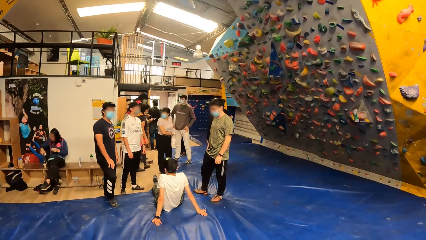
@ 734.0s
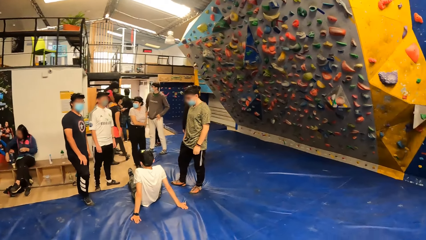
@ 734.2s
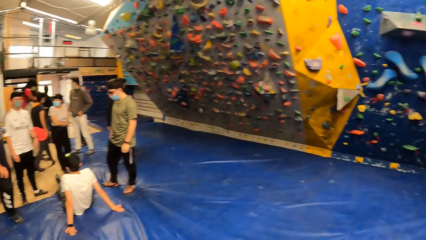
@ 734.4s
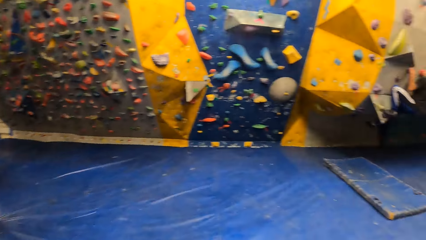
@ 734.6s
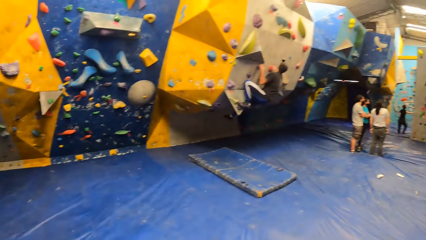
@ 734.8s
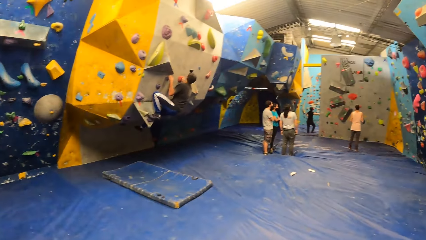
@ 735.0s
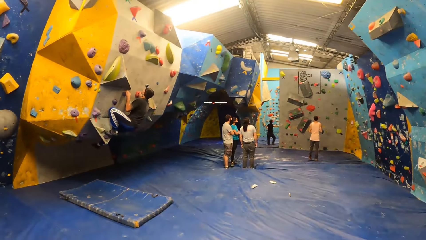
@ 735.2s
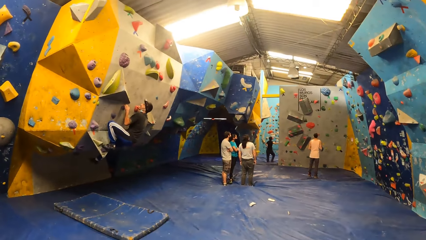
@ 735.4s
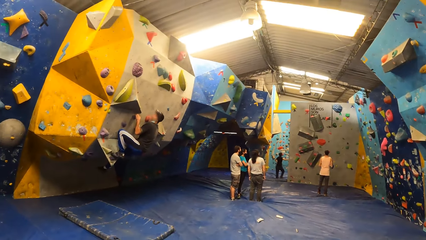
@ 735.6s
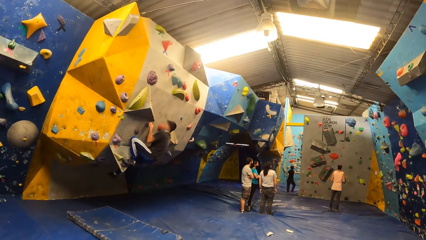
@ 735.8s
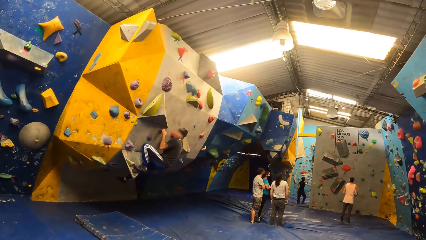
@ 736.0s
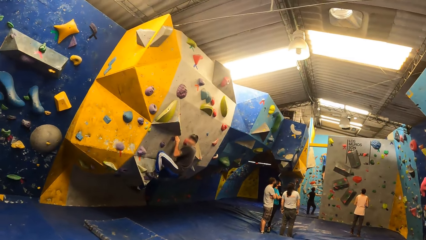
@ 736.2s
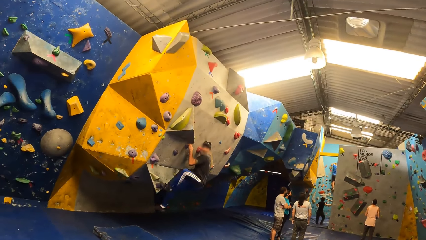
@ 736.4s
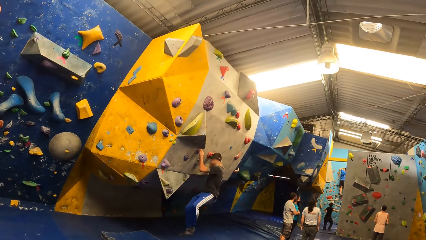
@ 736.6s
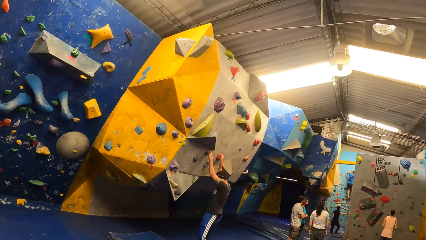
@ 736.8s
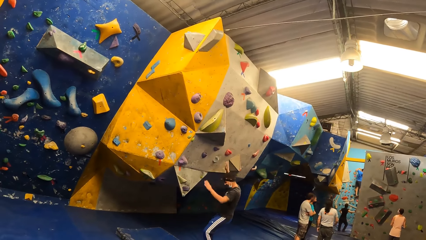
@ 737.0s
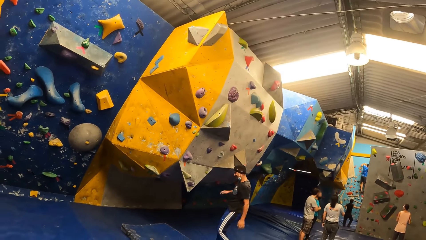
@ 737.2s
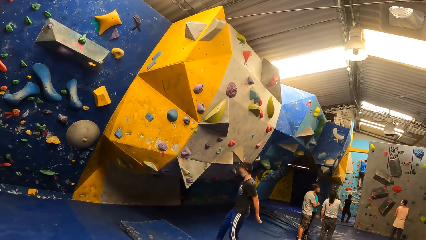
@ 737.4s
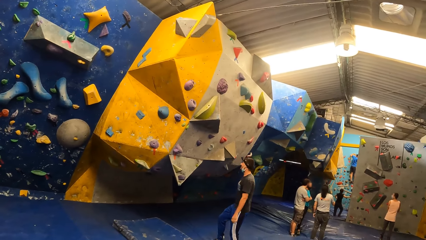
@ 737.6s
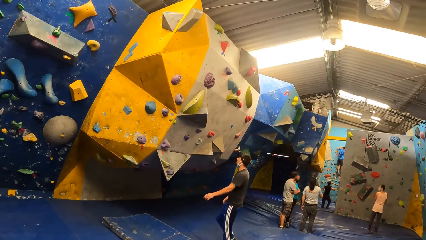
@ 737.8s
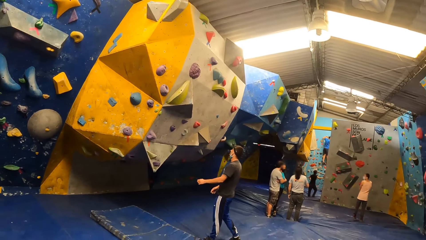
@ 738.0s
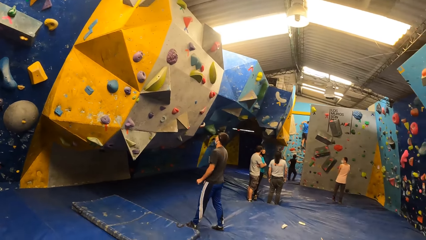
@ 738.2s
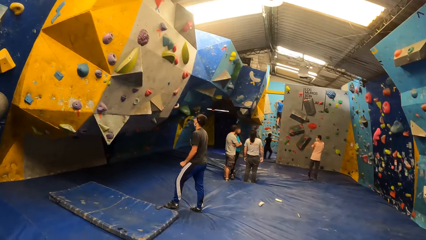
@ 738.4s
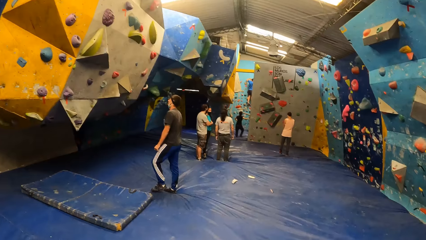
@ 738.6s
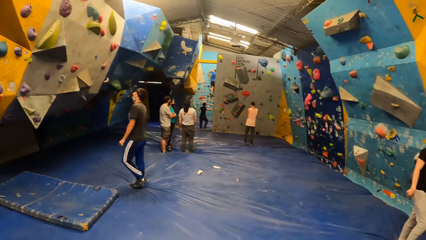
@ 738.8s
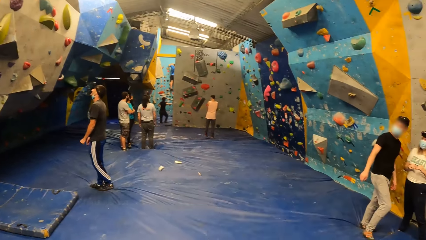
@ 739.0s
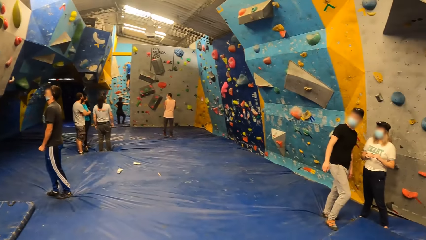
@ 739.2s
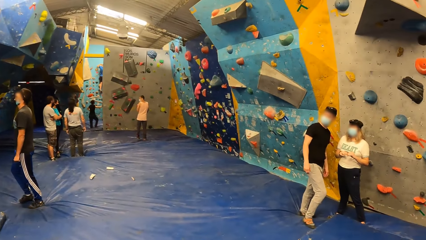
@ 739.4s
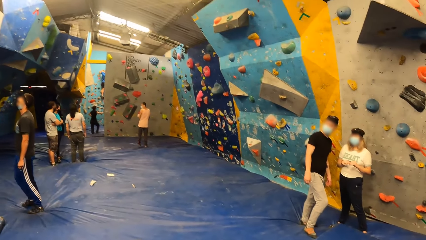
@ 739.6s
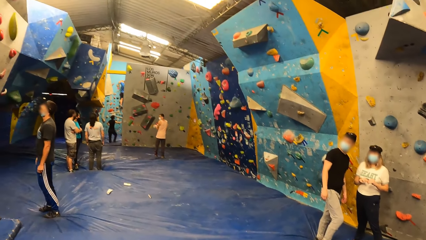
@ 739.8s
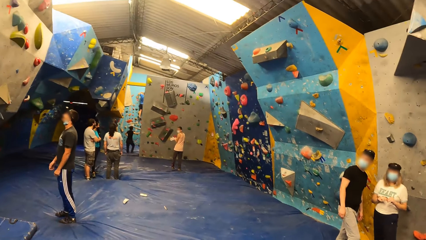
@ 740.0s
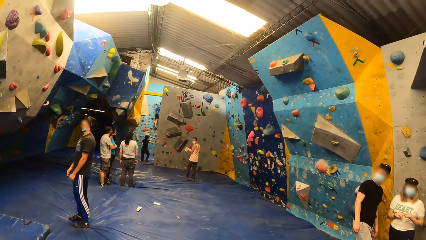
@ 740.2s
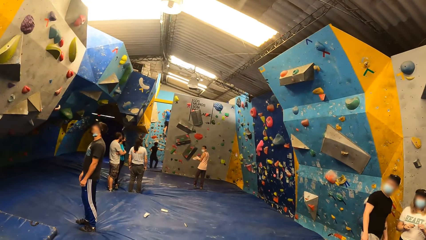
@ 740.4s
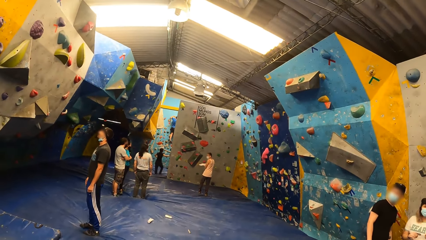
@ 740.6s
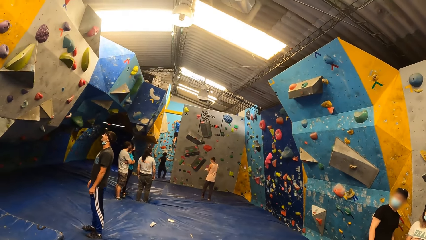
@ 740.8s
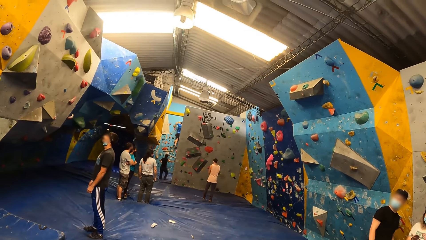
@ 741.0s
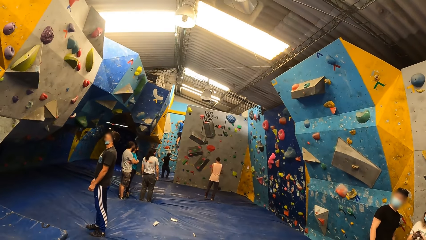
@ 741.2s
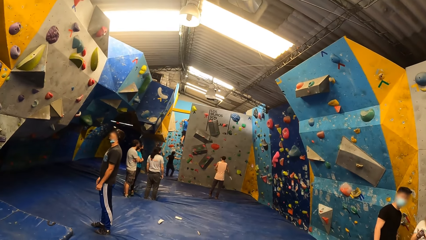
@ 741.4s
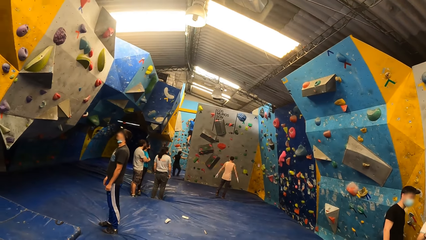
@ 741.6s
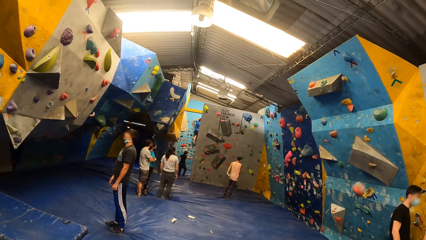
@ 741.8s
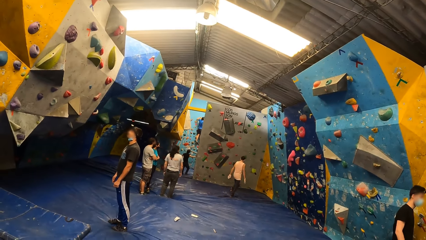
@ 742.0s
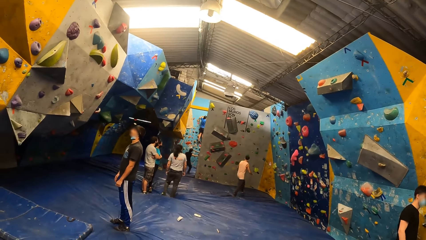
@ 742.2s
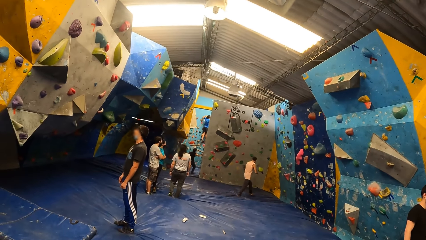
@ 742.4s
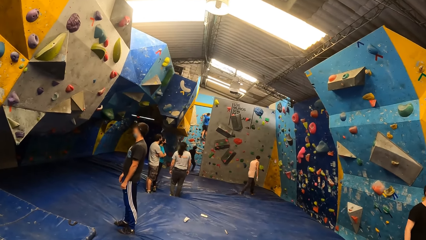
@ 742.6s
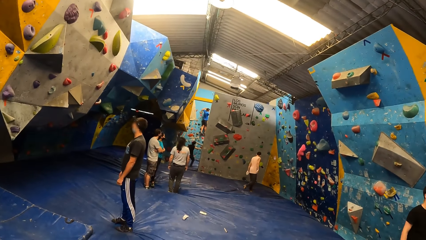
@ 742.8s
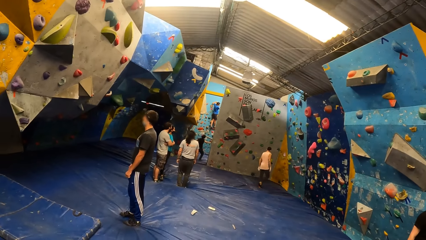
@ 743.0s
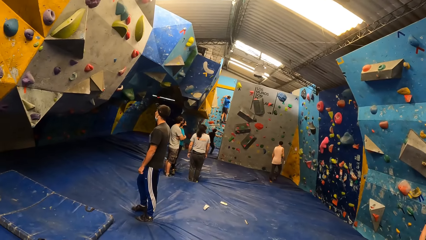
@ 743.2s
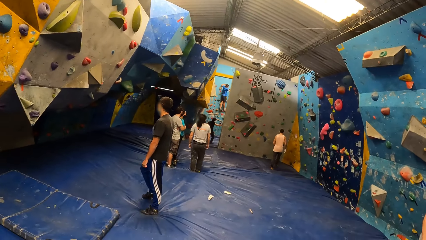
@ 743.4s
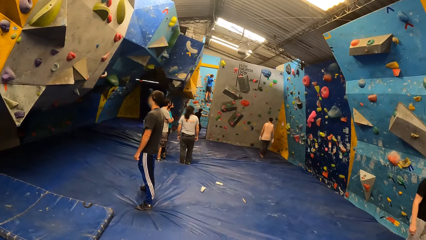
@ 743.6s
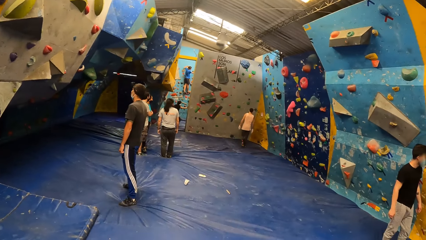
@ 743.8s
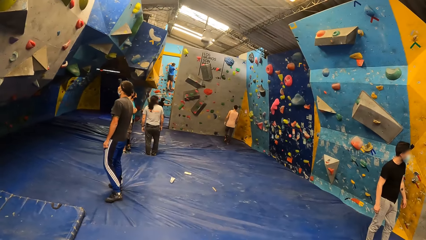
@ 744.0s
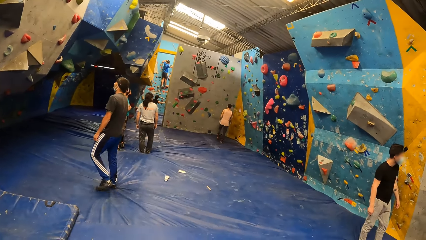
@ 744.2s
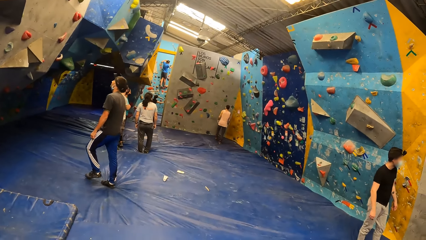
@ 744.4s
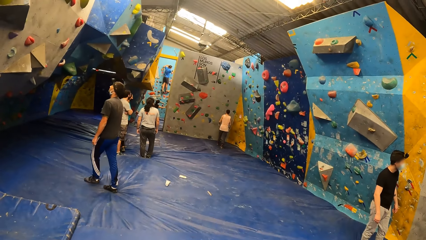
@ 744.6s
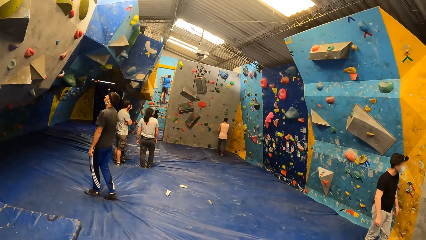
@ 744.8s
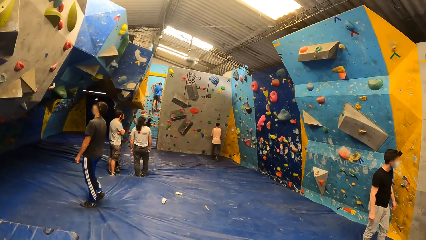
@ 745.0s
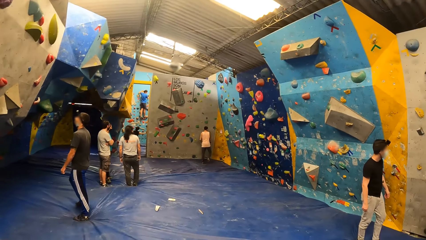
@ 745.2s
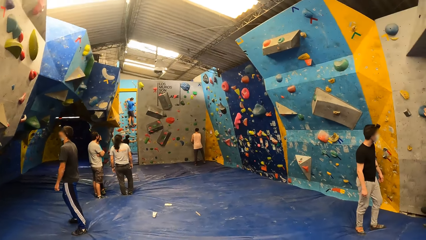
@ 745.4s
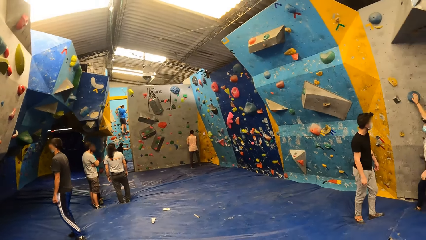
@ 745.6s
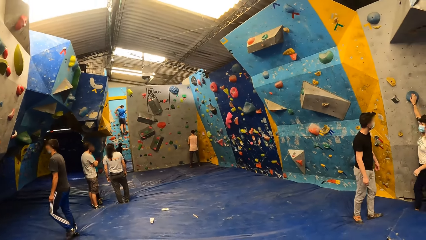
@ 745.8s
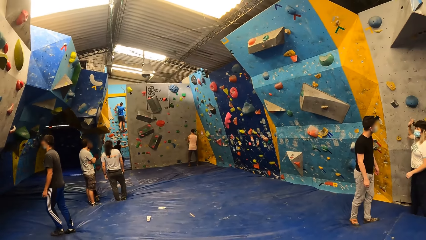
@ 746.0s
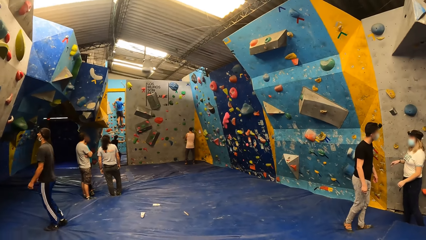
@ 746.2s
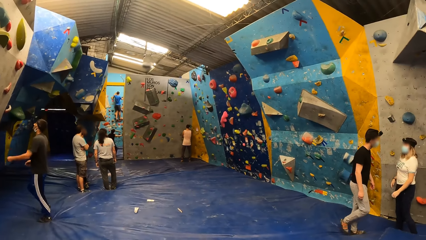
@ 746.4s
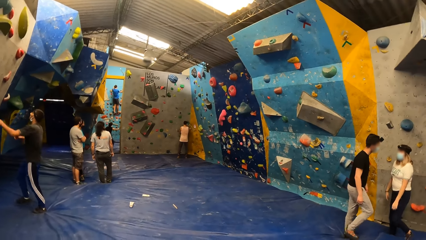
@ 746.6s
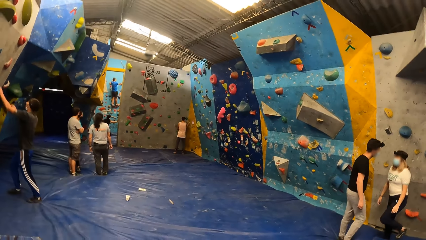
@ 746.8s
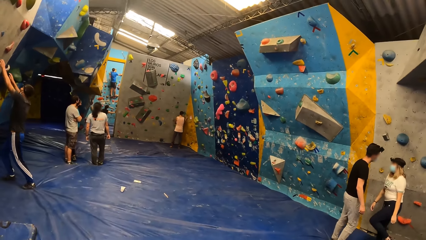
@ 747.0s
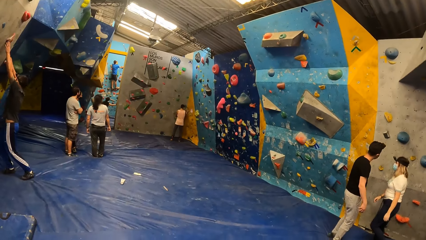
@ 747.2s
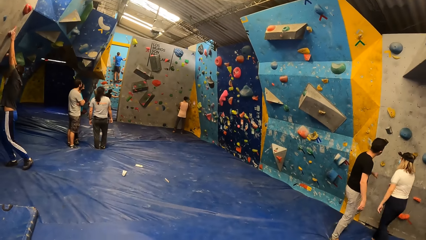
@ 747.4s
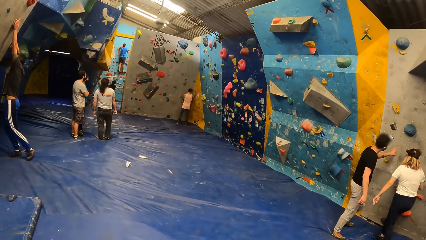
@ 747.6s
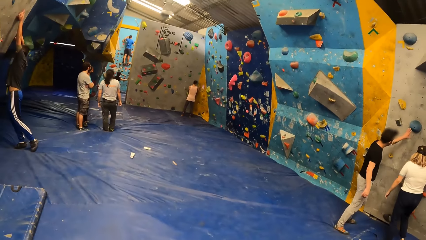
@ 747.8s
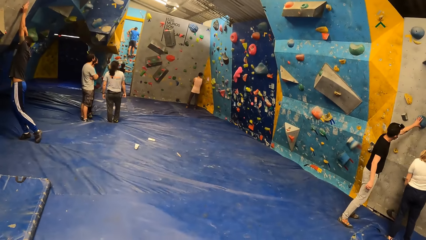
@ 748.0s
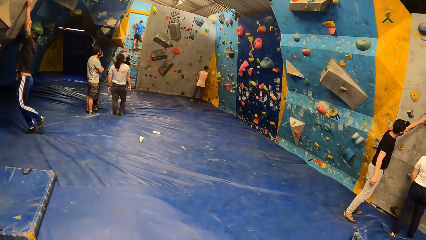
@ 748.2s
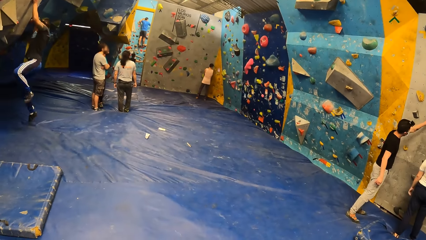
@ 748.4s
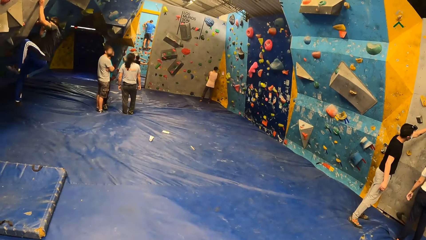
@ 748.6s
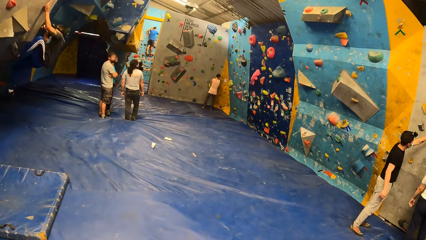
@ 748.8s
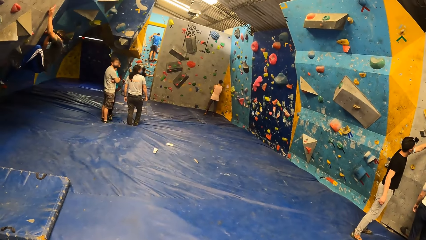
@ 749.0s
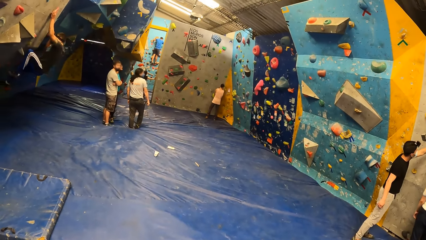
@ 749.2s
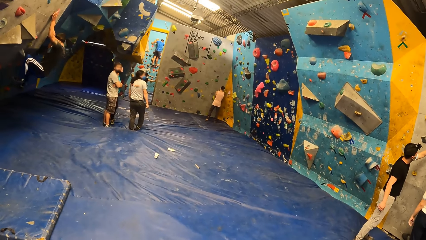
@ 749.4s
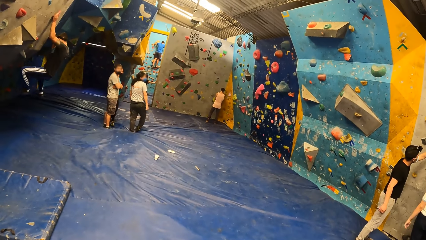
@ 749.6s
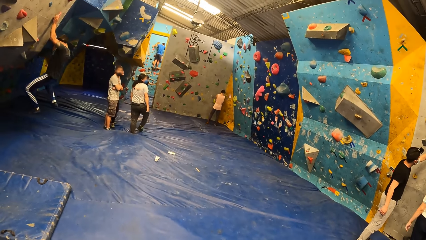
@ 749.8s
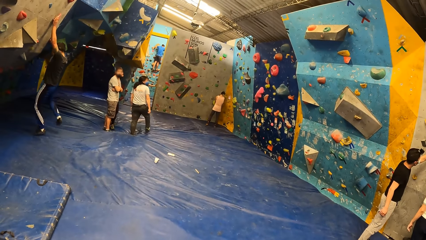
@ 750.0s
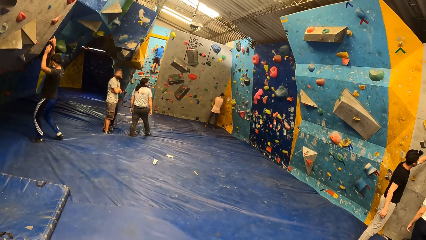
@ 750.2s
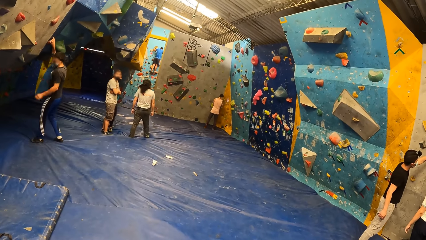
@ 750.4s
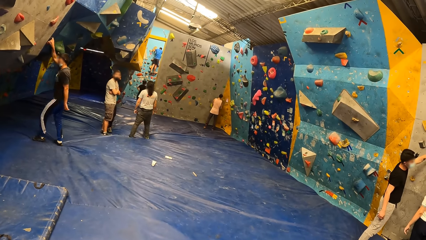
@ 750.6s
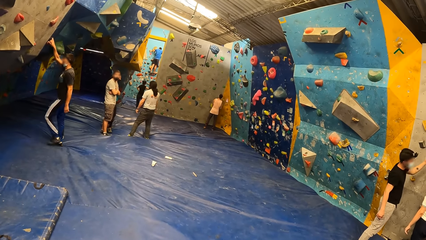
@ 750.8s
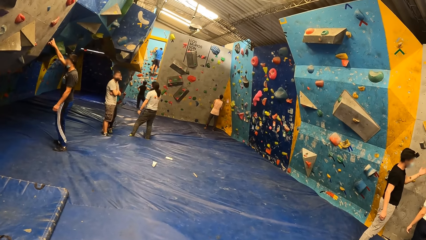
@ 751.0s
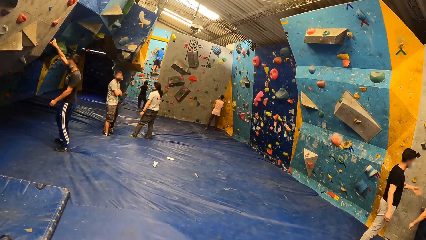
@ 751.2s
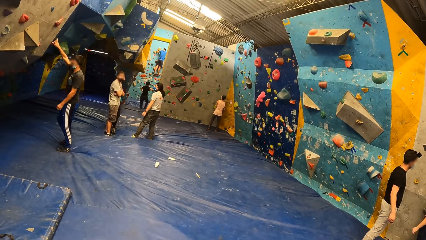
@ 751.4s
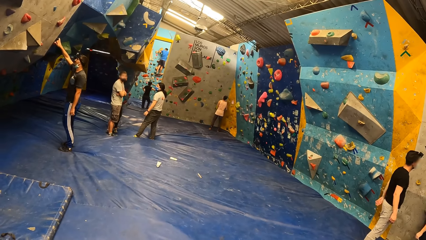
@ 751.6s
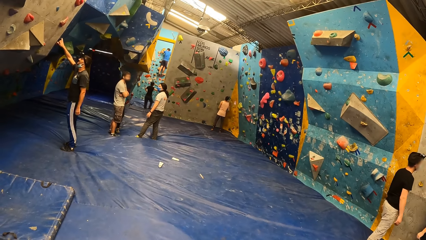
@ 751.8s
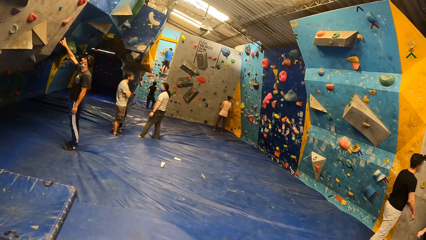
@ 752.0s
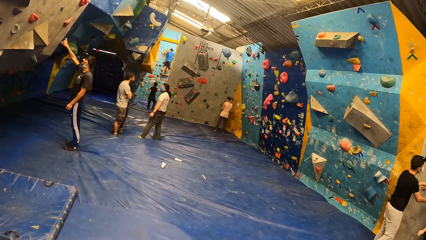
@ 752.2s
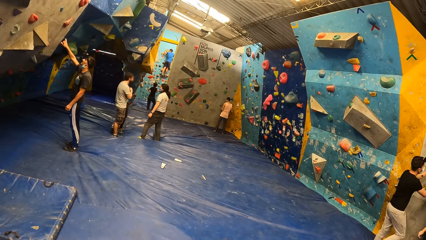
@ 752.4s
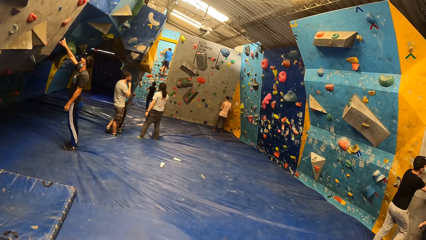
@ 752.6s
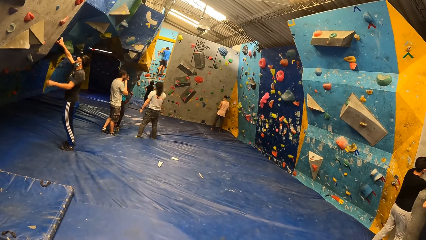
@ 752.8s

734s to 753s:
A man climbs the rock wall with both hands. The man falls from the rock wall. The camera wearer looks at a person on the climbing wall. They look at the climbing wall handles. They look around. Another man rubs both hands. The camera wearer looks at the climbing wall handles. They look at the person. The first man holds the rocks on the rock wall with both hands. A third man touches the rock on the rock wall with his left hand. The first man climbs the rock wall with both hands. The camera wearer looks at the person on the climbing wall. The first man falls from the rock wall. The third man removes his left hand from the rock on the rock wall.
